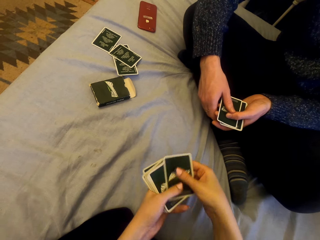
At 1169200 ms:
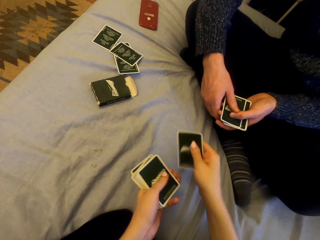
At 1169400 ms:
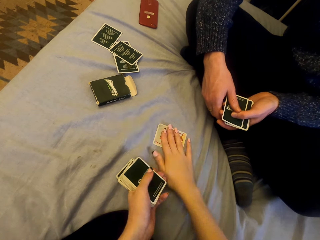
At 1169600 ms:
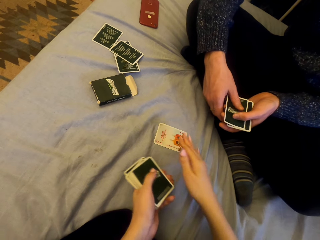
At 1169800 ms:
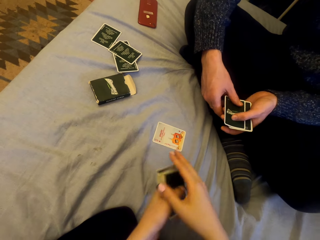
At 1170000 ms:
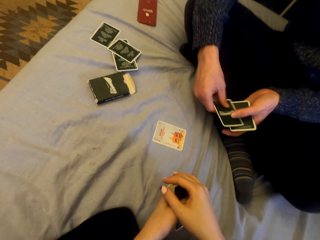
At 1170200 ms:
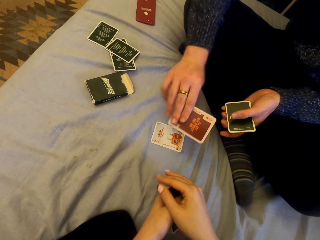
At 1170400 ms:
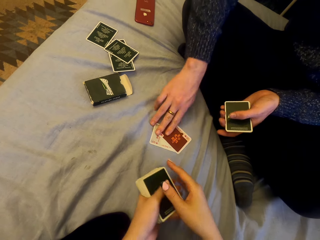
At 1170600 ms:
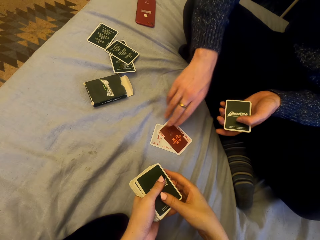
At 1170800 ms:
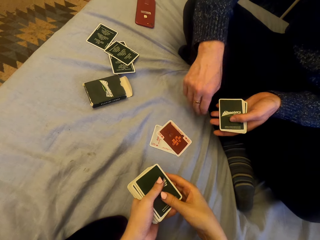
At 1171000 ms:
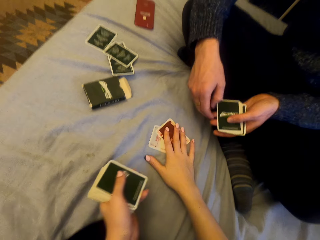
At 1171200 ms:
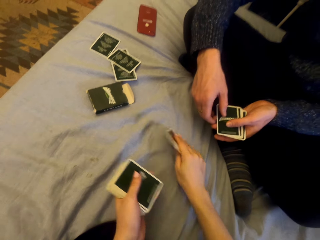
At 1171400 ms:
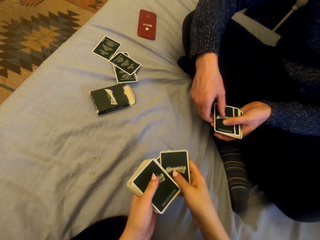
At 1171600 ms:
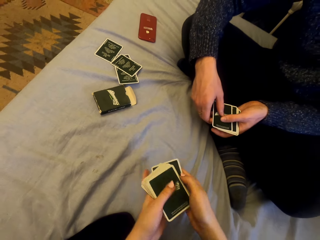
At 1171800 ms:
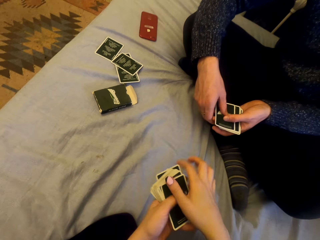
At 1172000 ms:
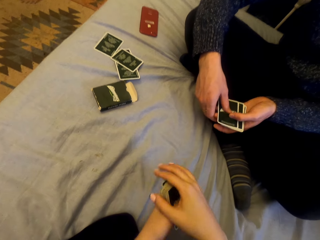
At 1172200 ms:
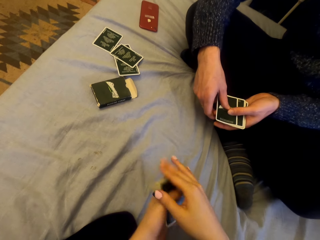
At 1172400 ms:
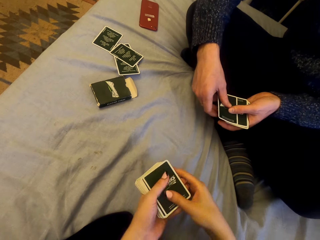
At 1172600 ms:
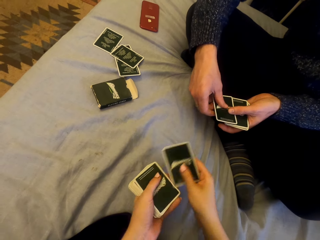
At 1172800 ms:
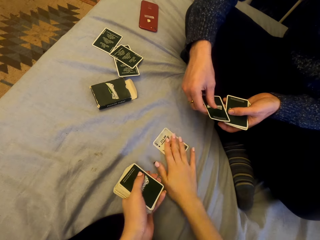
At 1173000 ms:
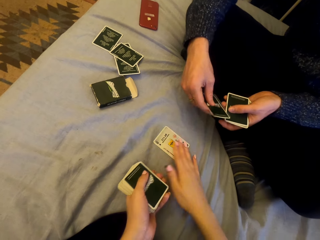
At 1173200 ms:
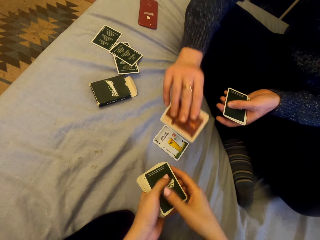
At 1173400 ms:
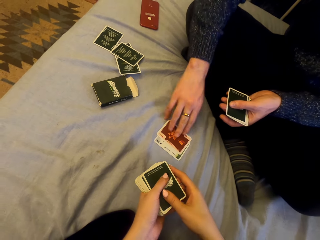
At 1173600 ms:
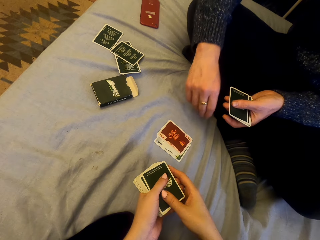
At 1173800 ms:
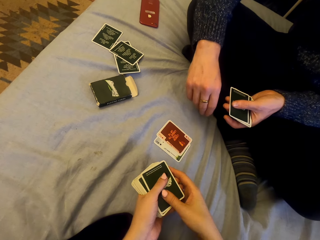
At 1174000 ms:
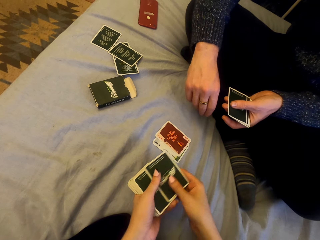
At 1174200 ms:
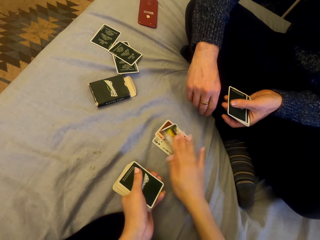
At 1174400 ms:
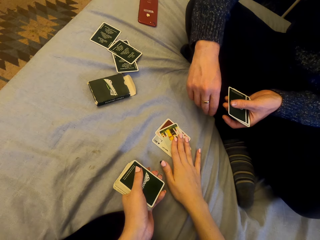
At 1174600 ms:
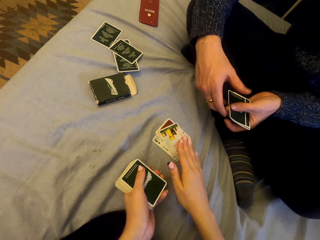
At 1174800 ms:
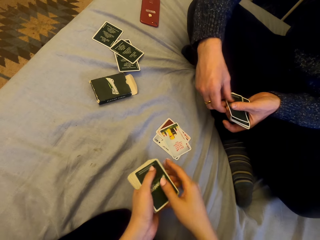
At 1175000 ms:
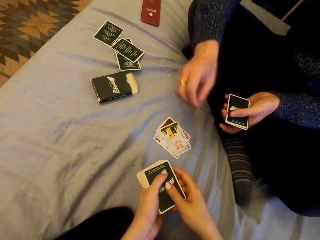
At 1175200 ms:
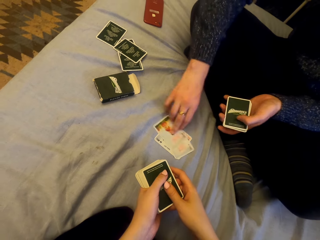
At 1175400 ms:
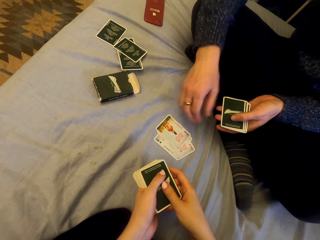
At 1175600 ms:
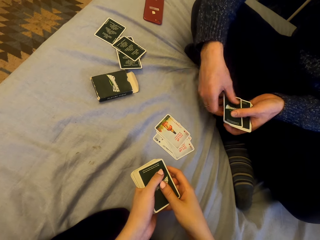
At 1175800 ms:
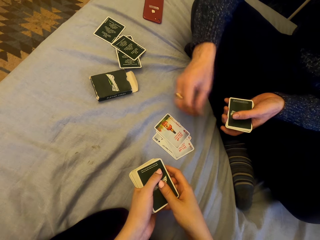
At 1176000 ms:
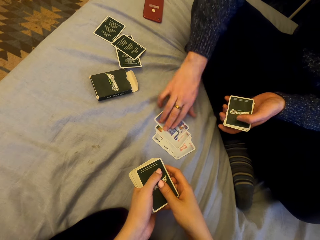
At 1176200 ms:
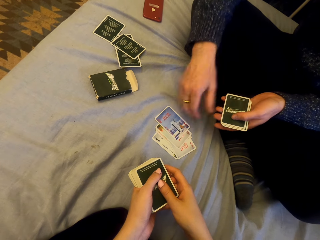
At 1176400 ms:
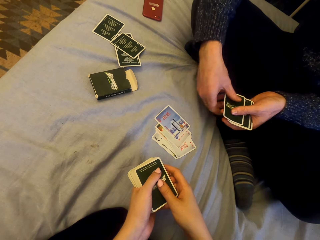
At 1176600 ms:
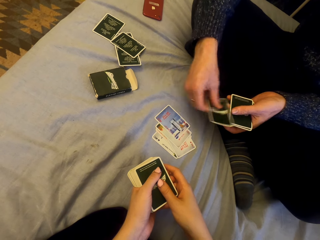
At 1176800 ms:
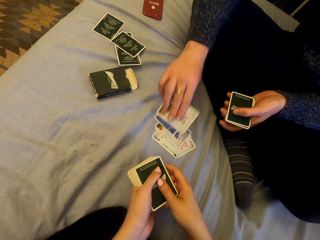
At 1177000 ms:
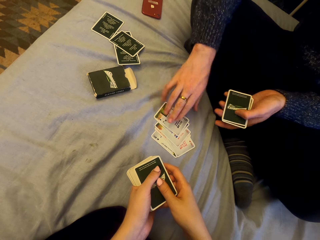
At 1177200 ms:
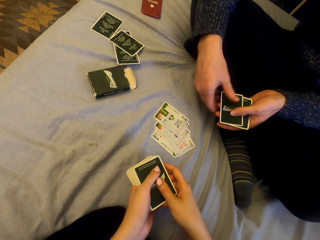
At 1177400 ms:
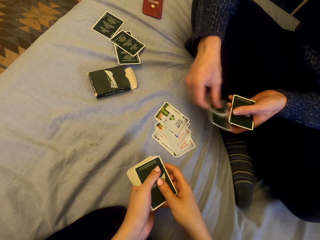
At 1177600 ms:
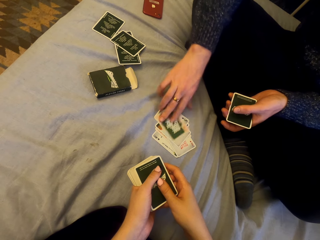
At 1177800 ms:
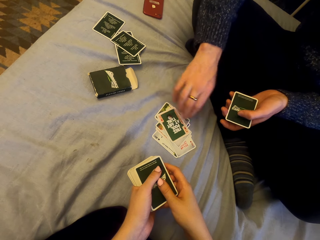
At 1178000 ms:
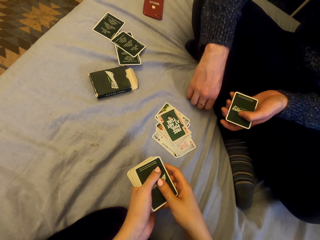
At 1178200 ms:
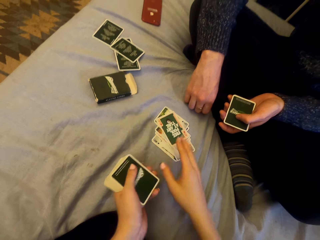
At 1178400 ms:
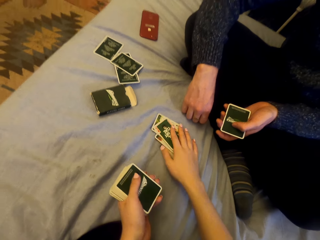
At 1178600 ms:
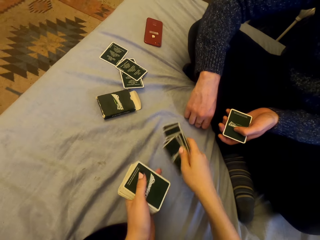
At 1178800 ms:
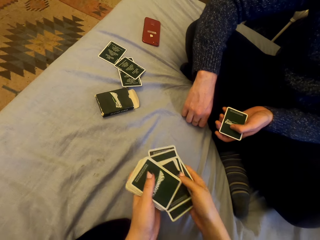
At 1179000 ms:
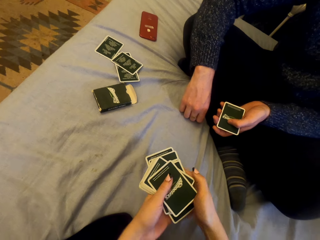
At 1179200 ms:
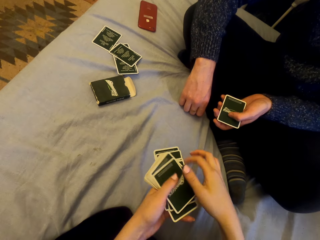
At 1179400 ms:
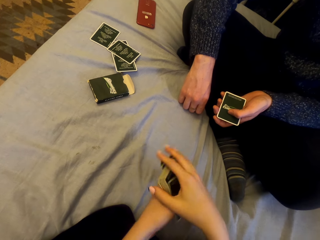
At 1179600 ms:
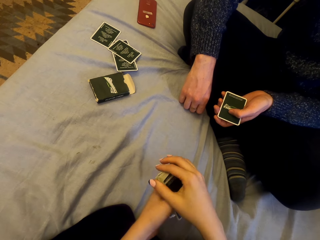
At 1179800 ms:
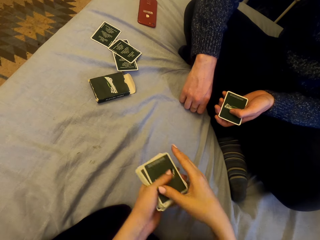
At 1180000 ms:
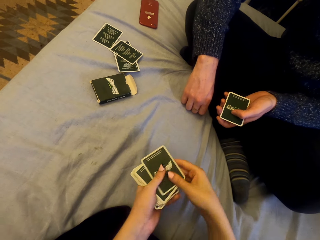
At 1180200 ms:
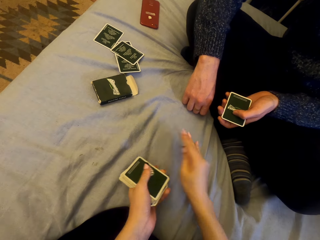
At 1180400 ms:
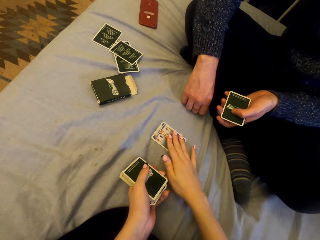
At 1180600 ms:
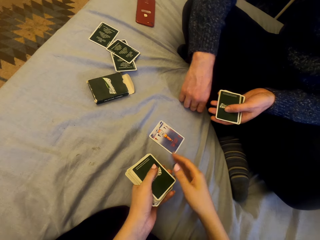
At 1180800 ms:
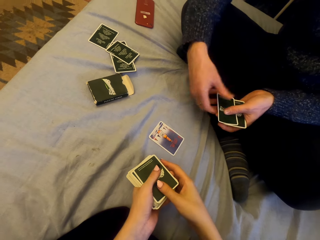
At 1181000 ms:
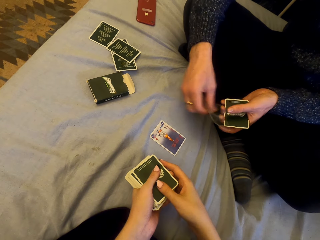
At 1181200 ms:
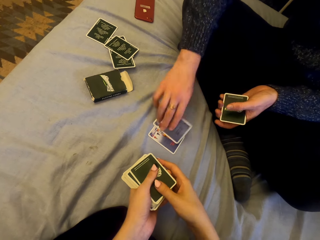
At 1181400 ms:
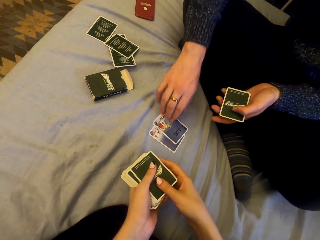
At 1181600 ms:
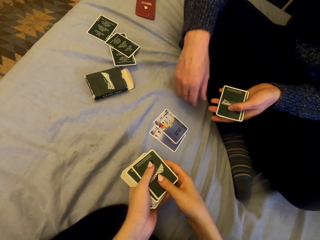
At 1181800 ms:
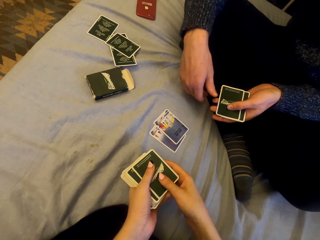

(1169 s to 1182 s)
The camera wearer plays cards with a man. They put the card down. They pick the cards. They put the card down. The man puts the card down. The camera wearer puts the card down. The man puts the card down. The man puts the card down repeatedly. The camera wearer picks the cards. They play cards with the man. They put the card down. The man puts the card down.

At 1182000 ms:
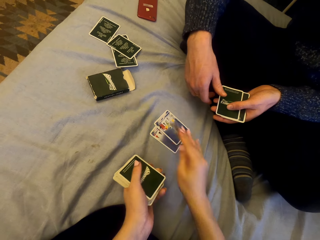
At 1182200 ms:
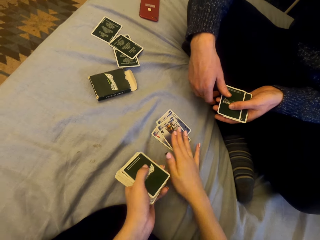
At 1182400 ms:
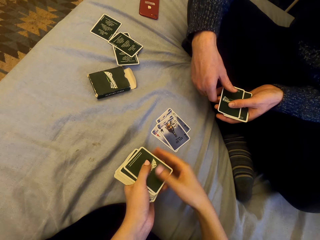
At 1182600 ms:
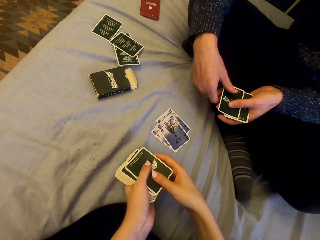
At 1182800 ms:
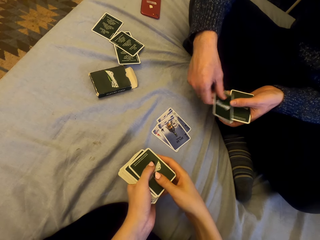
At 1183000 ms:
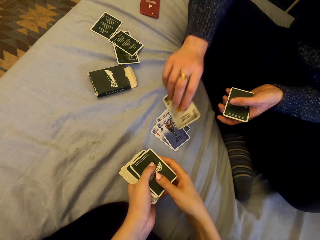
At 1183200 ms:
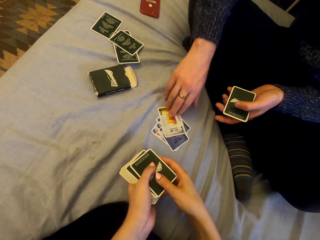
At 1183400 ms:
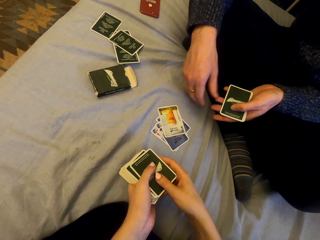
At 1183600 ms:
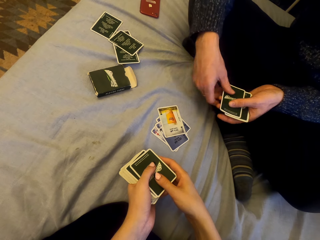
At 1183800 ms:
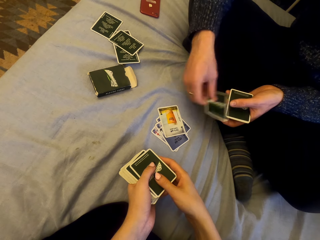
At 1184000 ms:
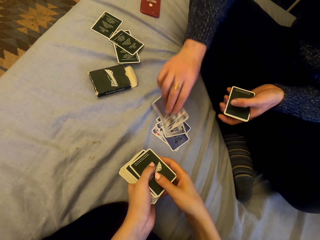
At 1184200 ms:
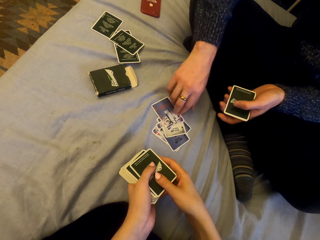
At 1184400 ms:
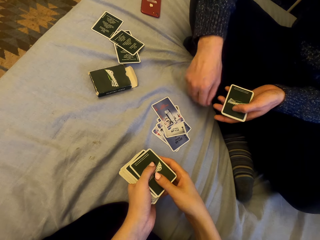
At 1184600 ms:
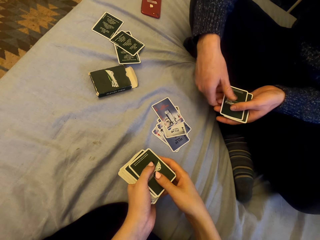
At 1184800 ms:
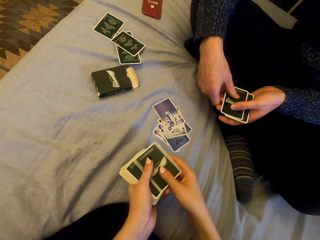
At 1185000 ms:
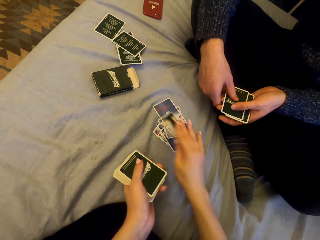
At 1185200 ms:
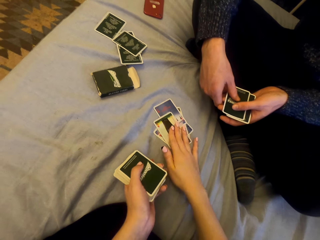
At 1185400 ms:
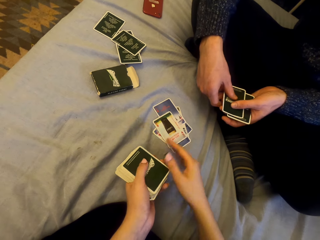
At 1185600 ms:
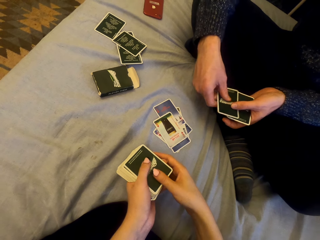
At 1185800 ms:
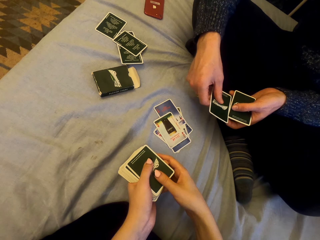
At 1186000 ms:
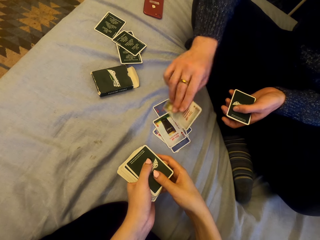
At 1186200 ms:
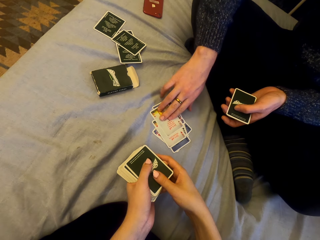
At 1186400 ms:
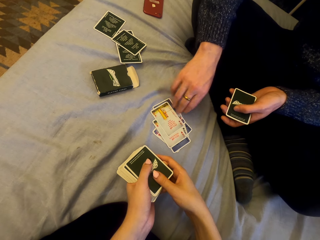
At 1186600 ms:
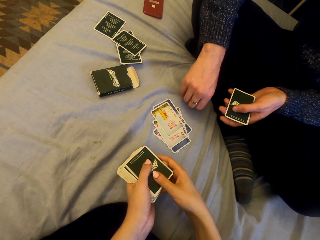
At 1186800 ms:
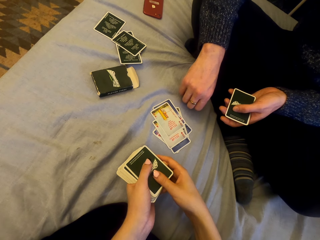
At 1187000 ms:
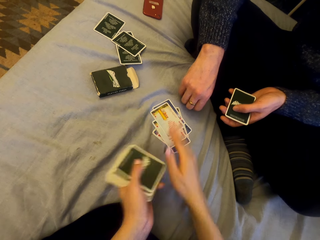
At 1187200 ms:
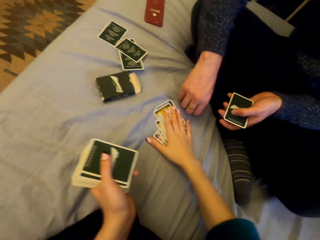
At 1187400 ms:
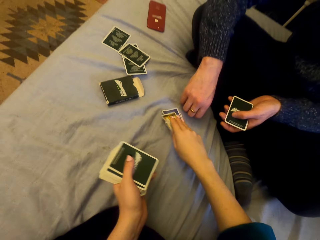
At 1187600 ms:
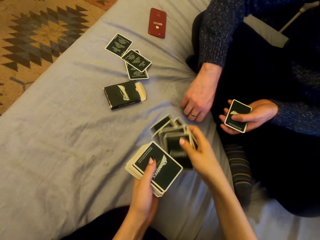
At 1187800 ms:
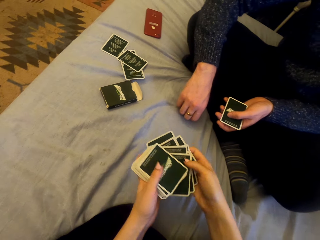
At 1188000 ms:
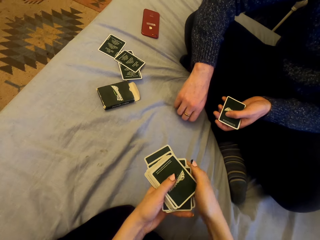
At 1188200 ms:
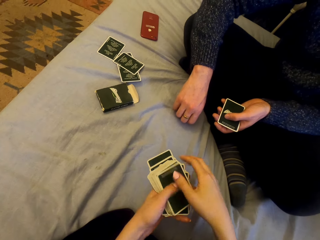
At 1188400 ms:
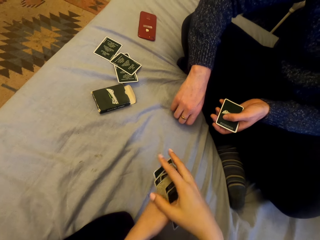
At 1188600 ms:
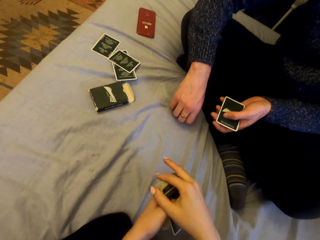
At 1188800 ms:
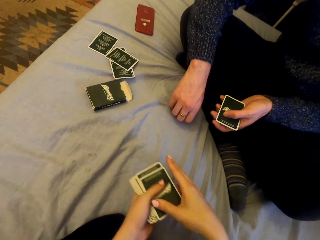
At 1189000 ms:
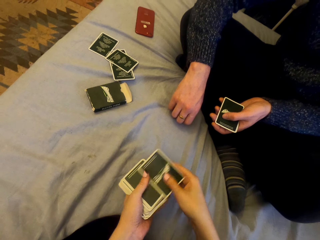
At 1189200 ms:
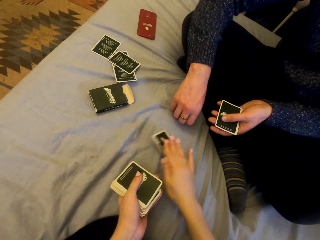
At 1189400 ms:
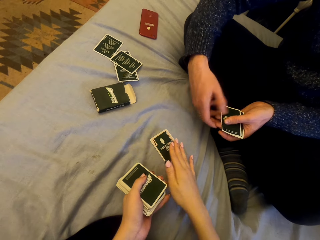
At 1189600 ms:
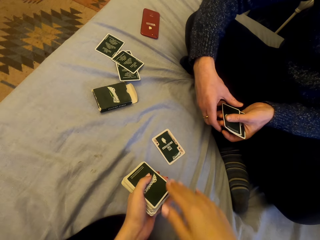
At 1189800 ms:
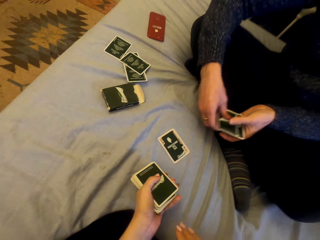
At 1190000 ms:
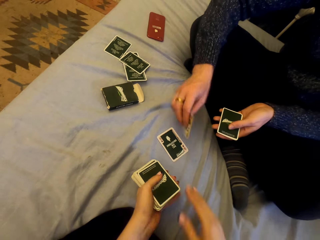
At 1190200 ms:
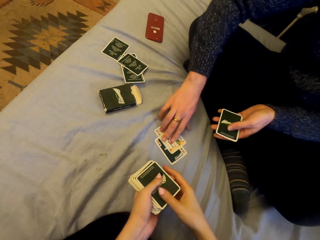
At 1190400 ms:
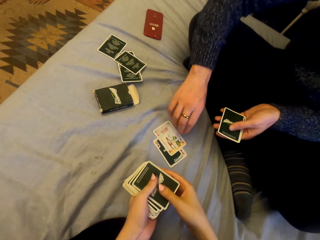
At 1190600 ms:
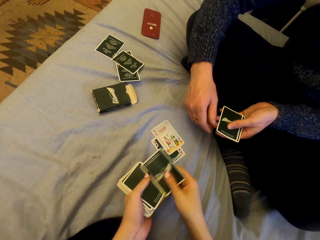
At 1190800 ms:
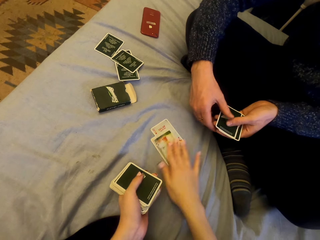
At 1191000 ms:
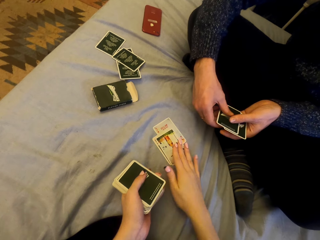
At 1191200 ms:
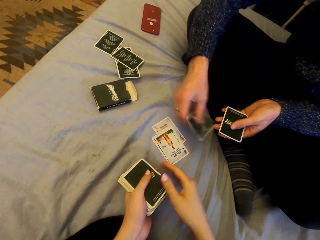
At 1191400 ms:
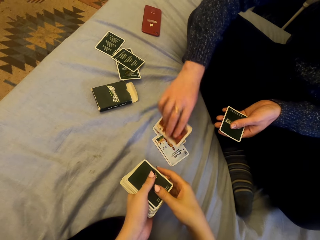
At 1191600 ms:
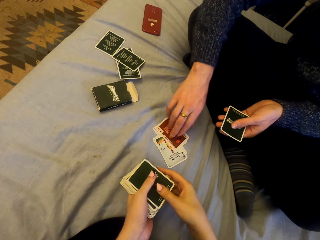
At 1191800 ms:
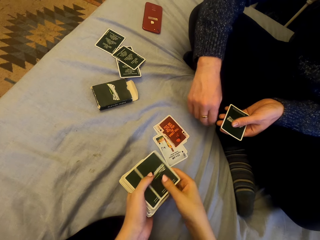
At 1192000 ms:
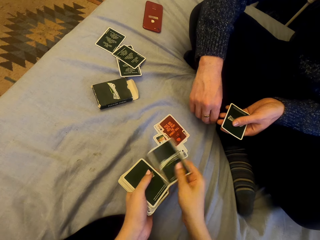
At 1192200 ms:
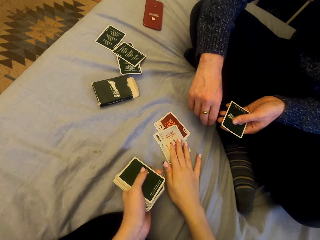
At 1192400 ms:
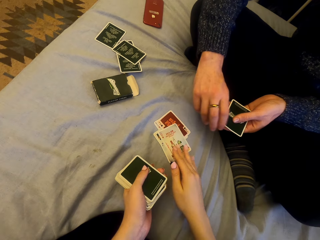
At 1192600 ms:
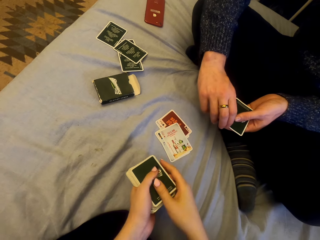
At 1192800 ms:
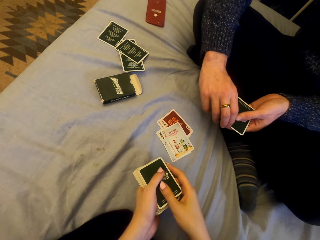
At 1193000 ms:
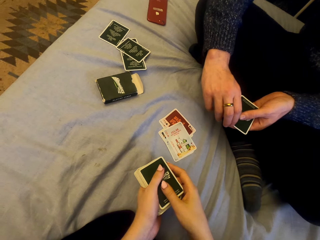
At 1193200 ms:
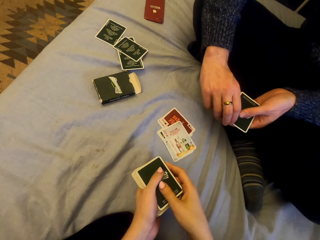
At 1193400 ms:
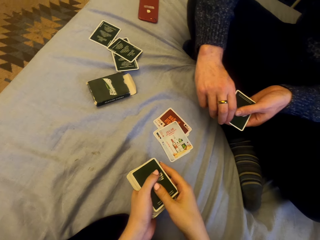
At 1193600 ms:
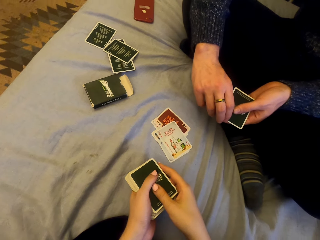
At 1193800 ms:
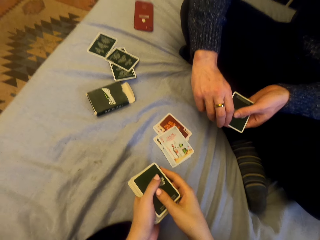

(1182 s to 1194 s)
The camera wearer puts the card down. A man puts the card down. The man puts the card down repeatedly. The camera wearer picks the cards. They play cards with the man. They put the card down. They put the card down again. They talk. The man puts the card down. The camera wearer puts the card down.
